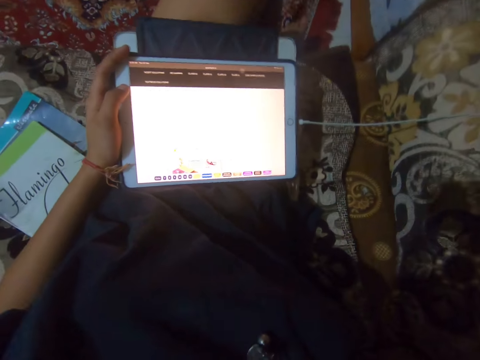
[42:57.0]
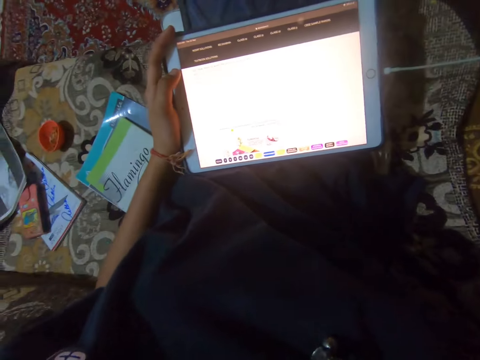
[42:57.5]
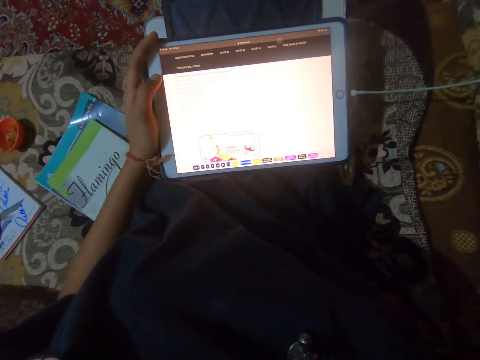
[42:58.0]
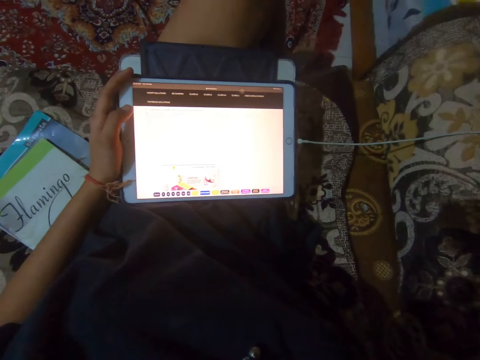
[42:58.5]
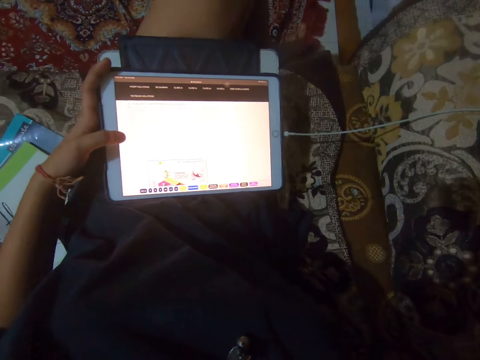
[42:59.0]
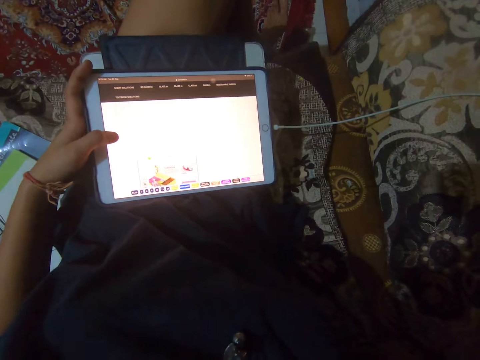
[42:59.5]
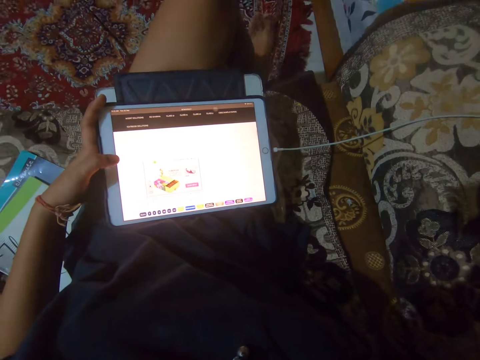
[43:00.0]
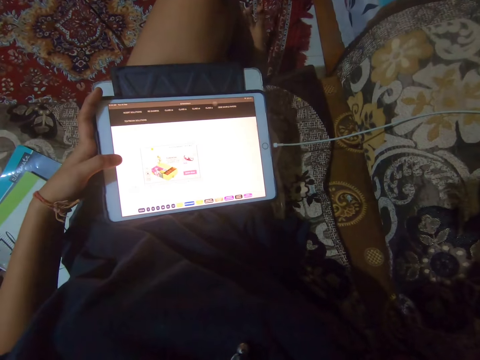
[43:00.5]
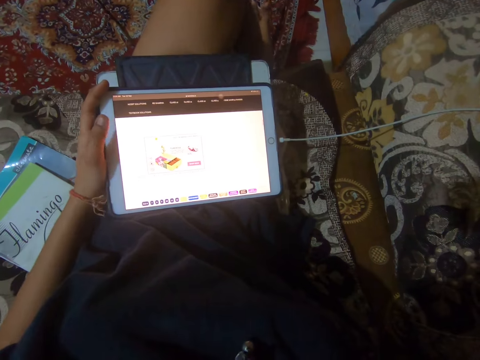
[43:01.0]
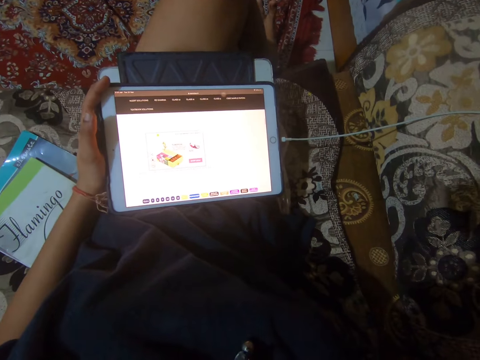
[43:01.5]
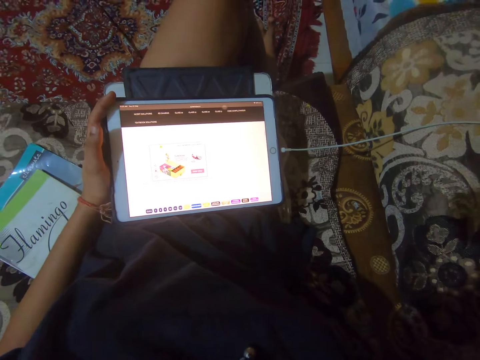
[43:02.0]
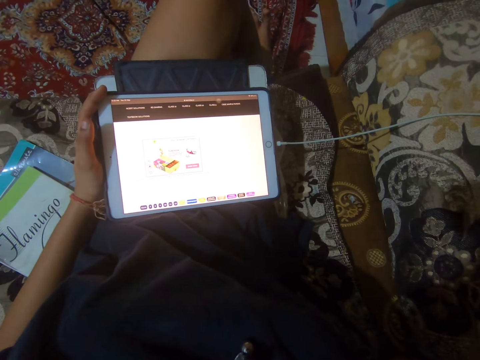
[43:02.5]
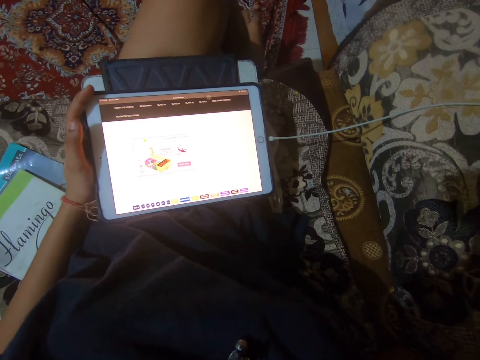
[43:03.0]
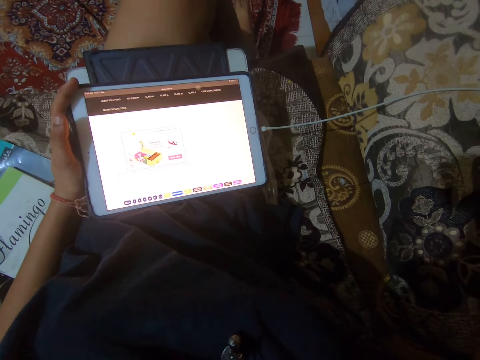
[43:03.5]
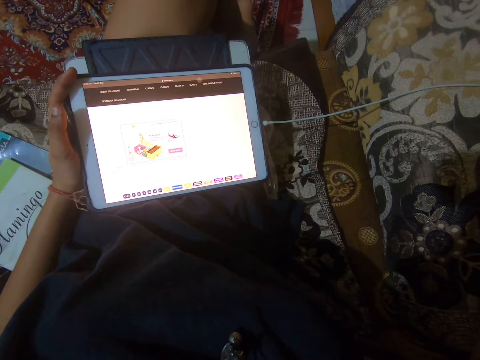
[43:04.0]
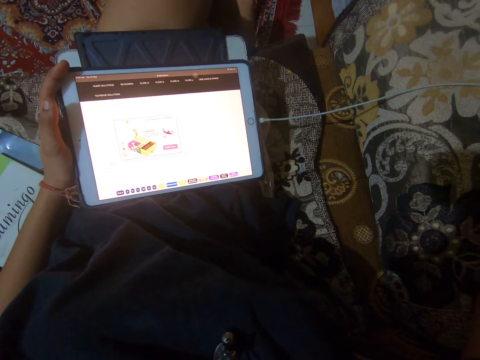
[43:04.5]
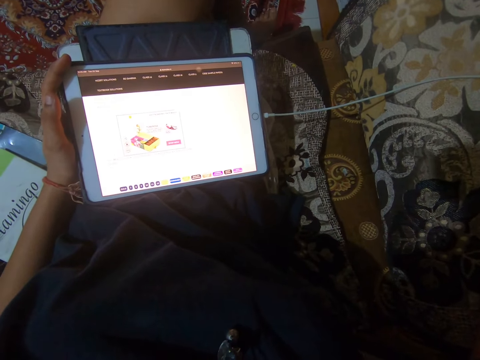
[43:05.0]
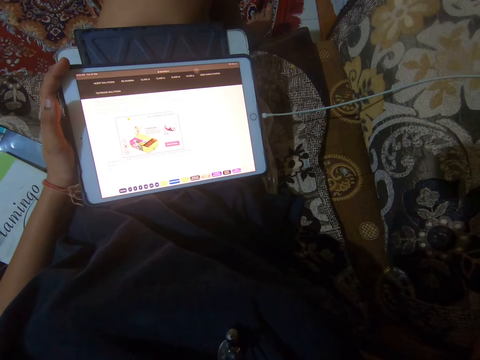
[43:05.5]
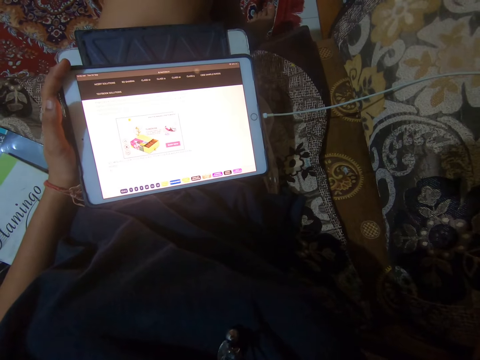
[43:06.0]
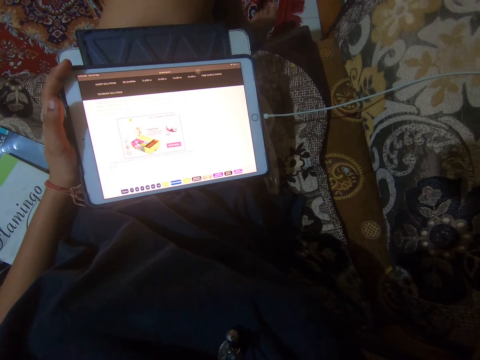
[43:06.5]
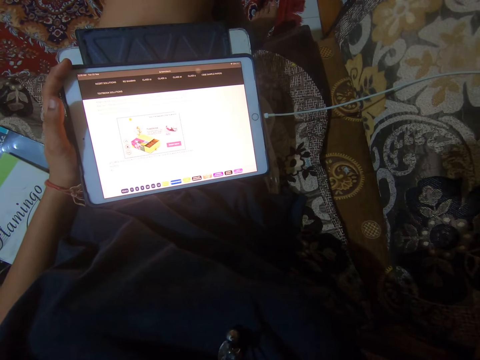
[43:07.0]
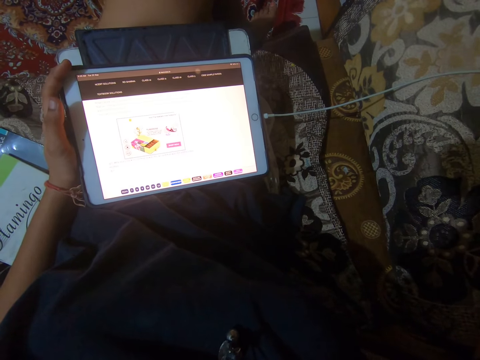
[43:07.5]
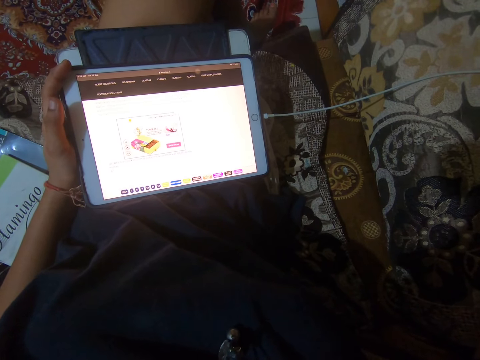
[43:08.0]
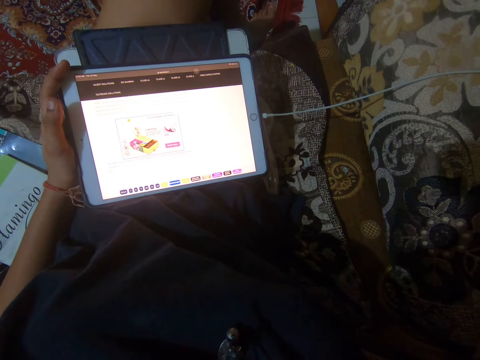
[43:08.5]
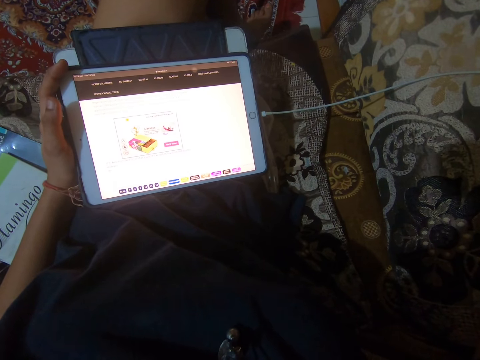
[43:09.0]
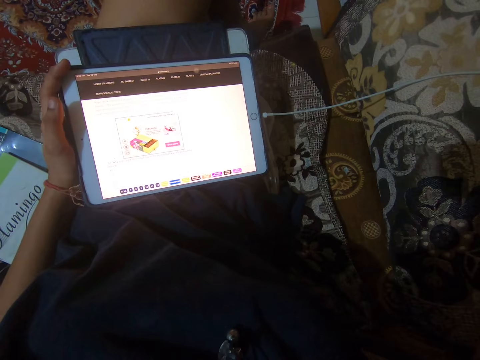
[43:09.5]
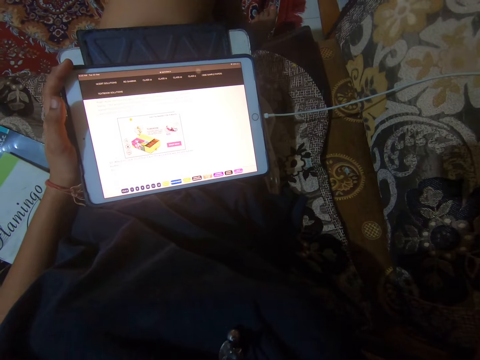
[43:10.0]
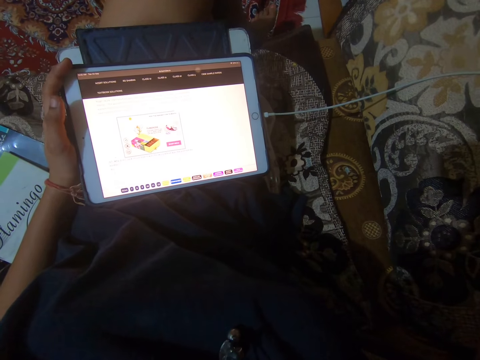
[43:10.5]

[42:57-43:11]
The camera wearer scrolls through the iPad with her left thumb. She dials the tablet and looks at the tablet.

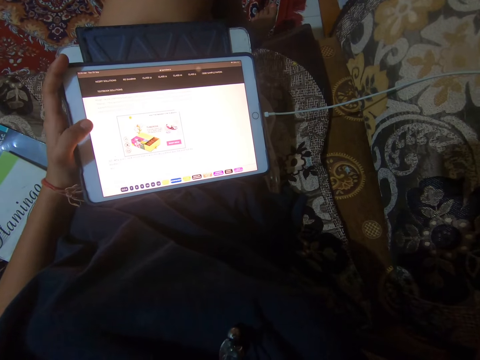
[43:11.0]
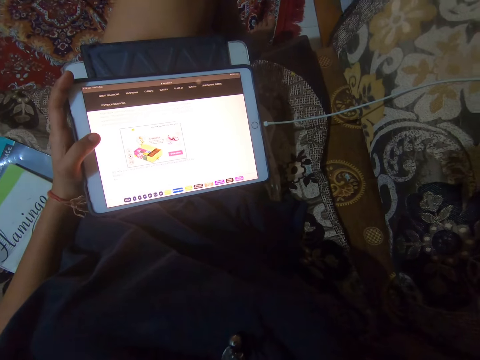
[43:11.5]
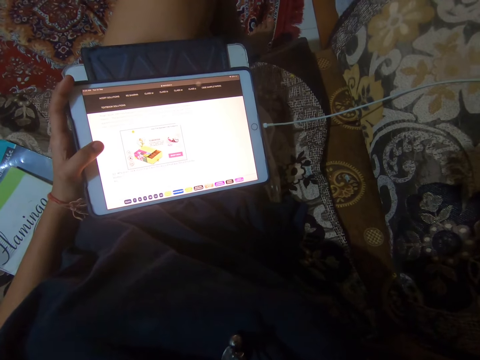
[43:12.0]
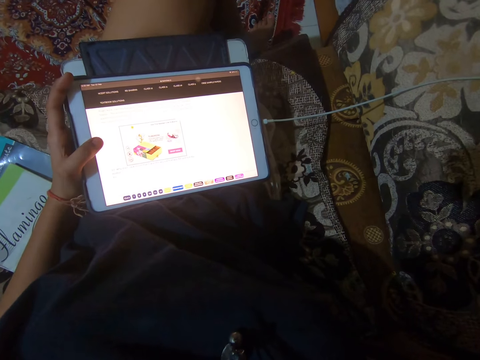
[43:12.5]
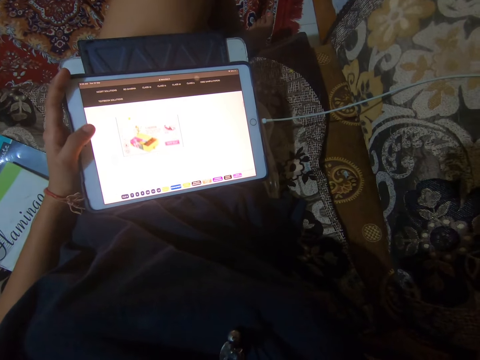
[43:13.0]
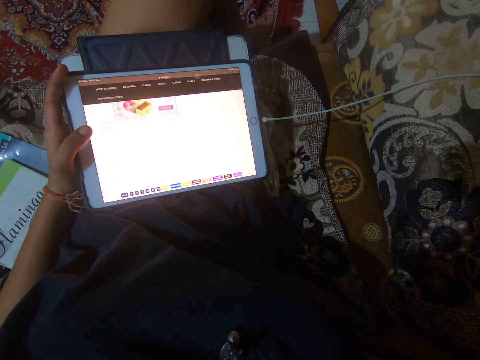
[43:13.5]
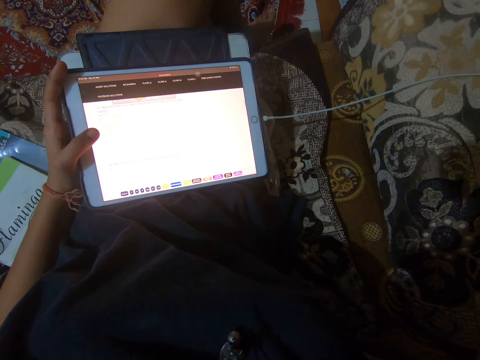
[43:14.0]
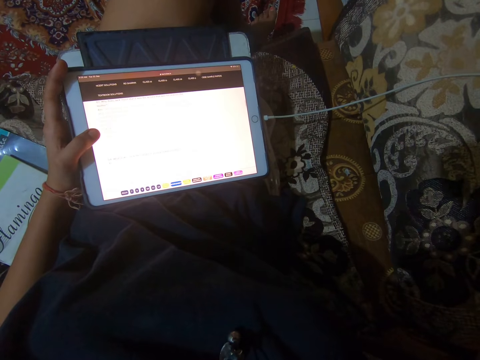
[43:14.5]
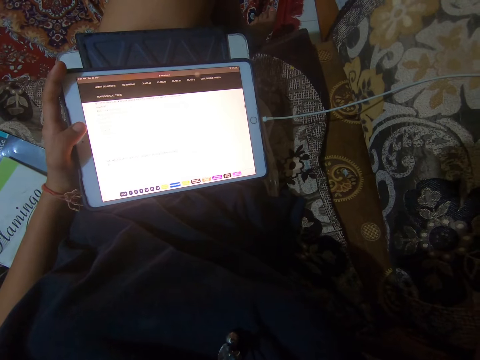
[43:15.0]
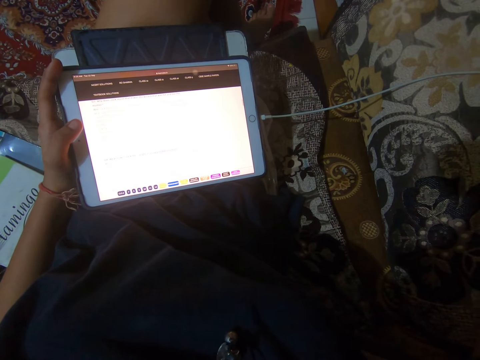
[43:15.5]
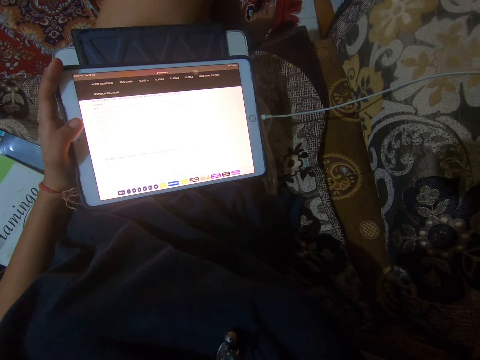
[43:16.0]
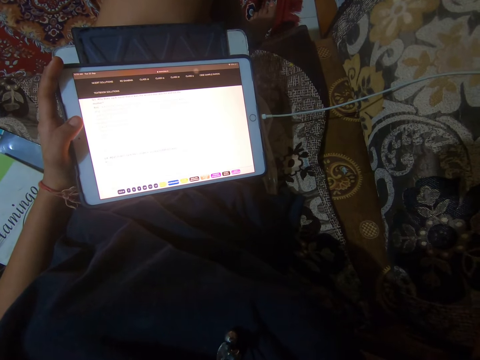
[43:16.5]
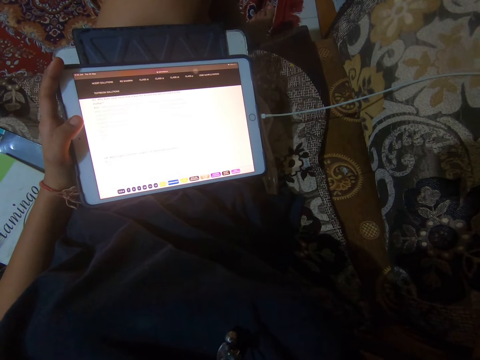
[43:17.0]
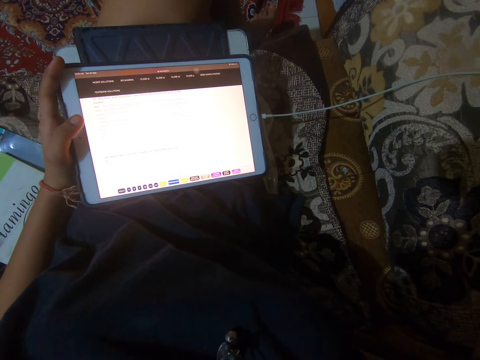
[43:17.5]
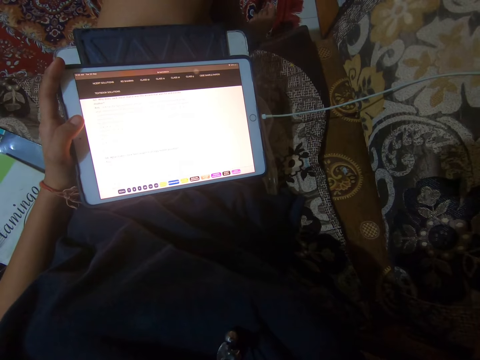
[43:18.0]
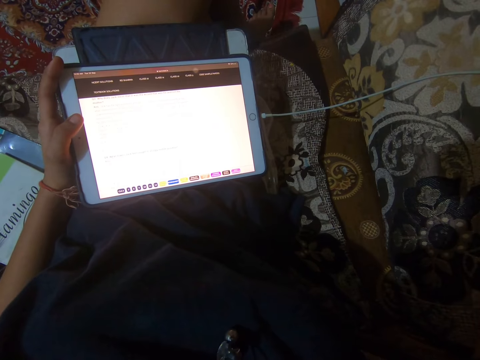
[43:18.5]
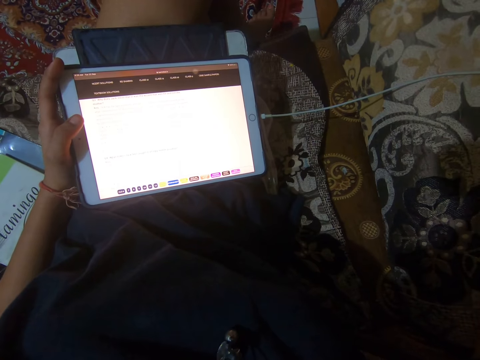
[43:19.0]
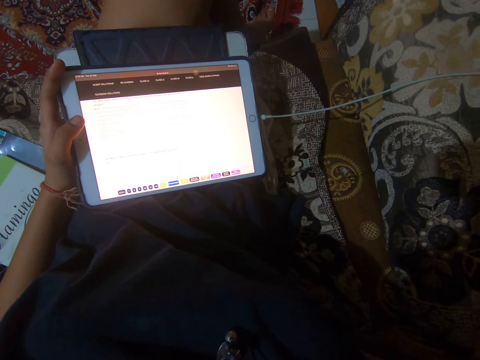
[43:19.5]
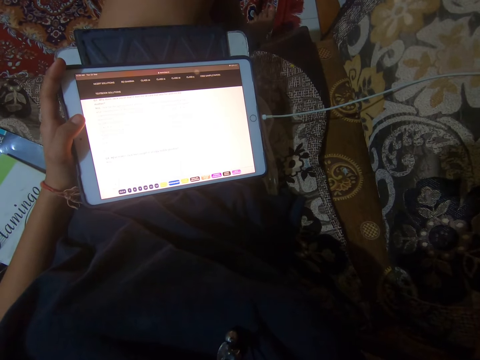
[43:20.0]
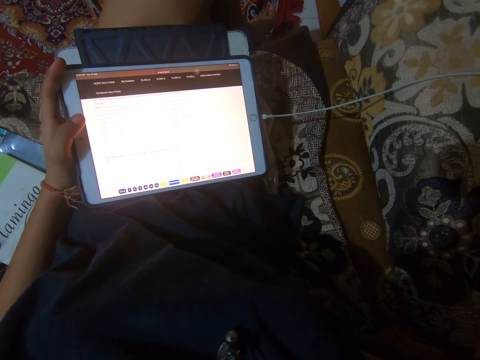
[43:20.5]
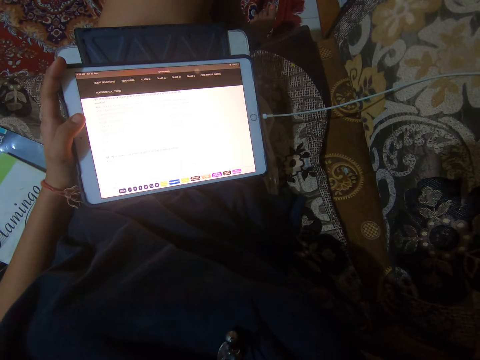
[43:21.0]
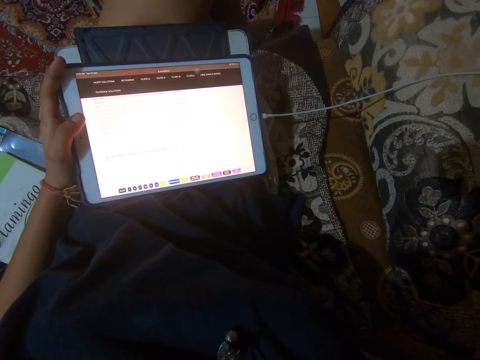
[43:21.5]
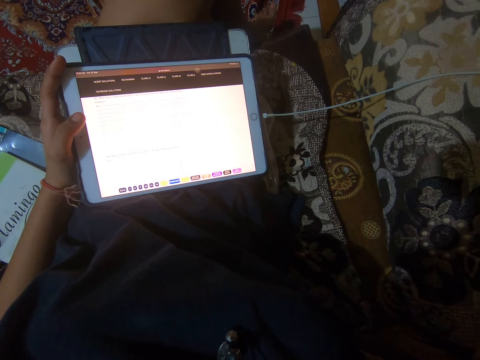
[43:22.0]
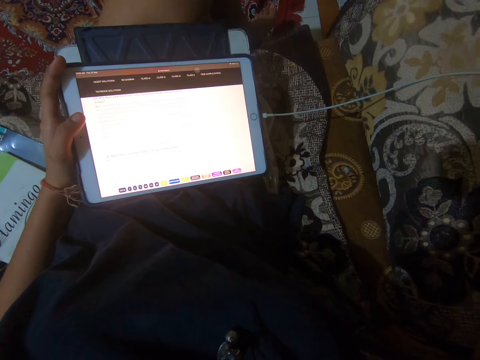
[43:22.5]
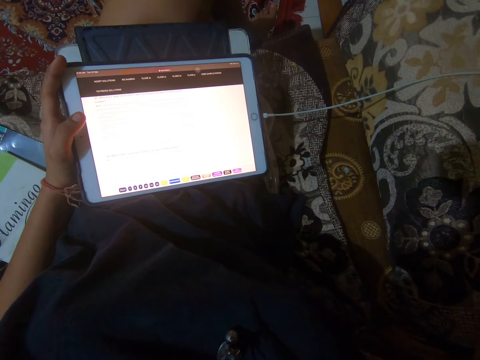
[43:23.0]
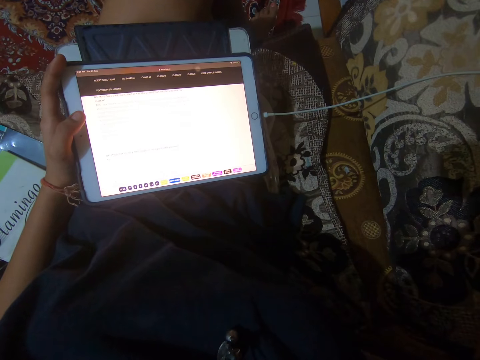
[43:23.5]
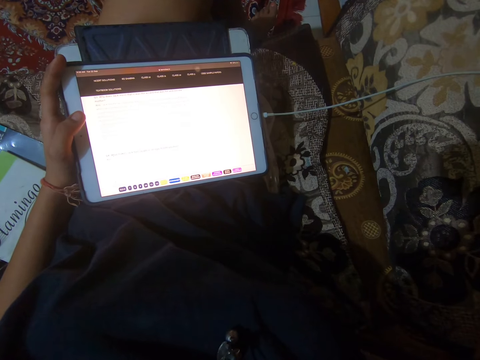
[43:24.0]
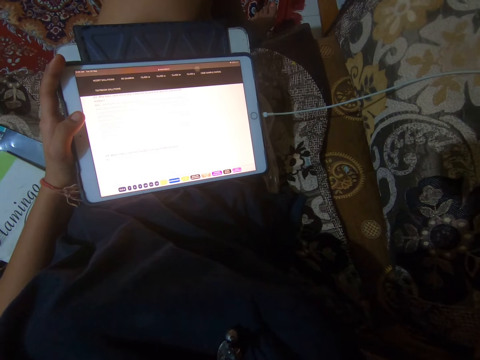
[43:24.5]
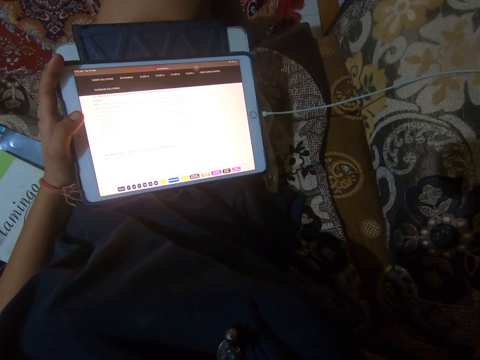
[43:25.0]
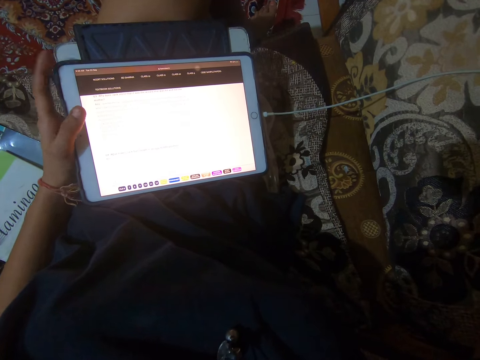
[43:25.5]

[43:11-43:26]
The camera wearer dials the tablet. They look at the tablet.
